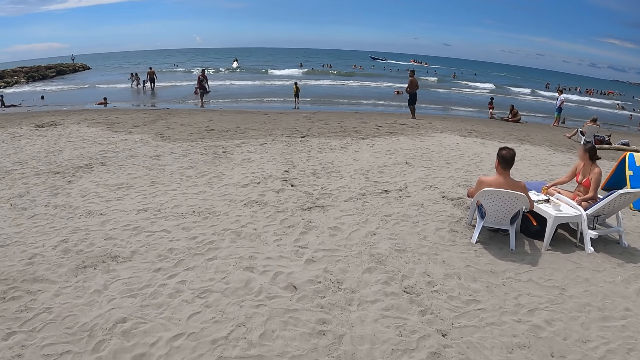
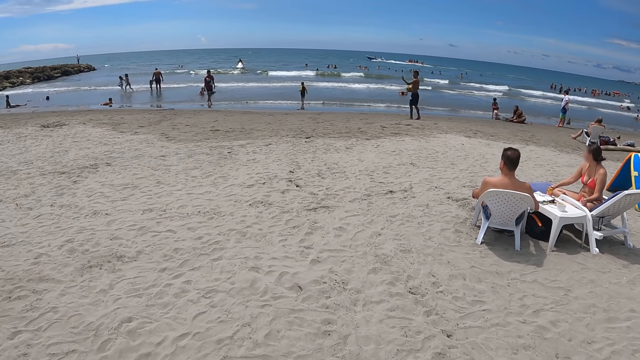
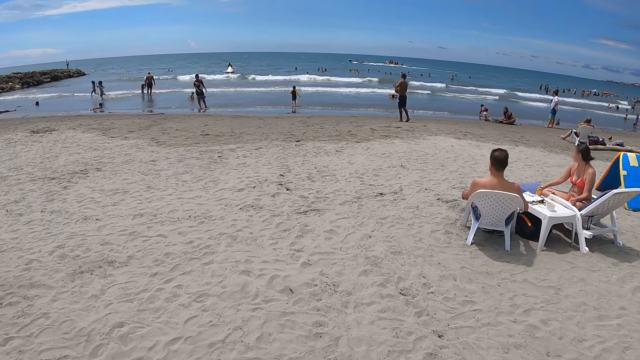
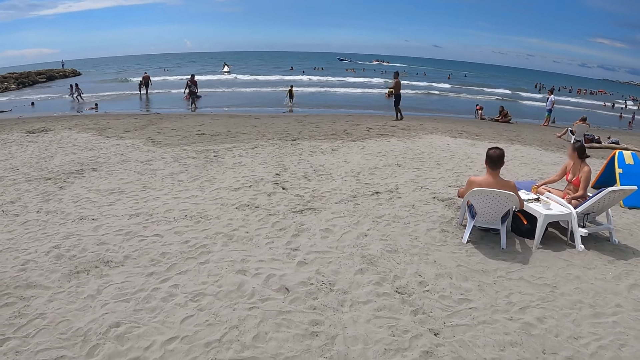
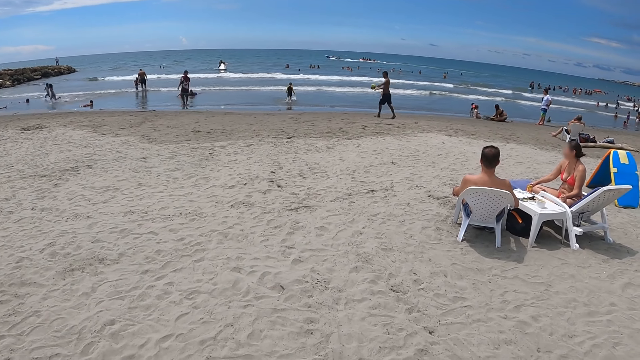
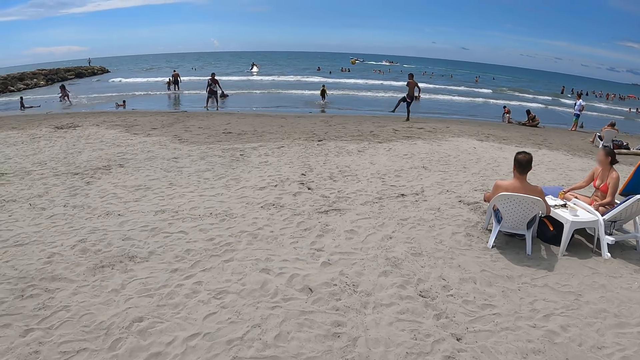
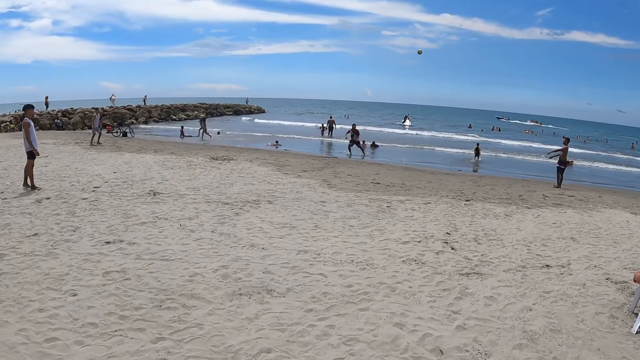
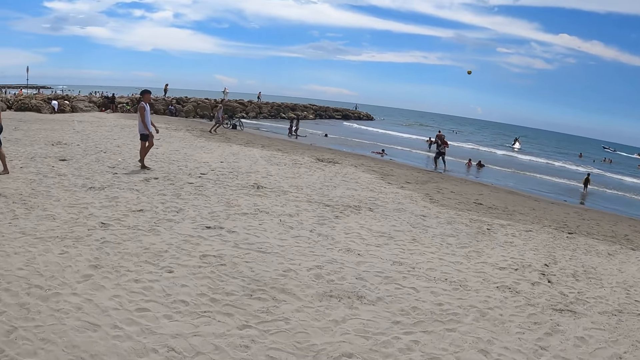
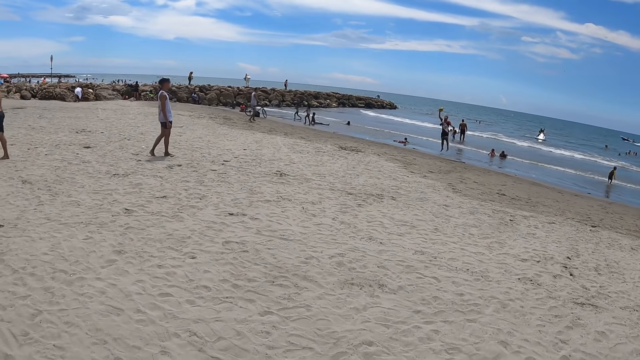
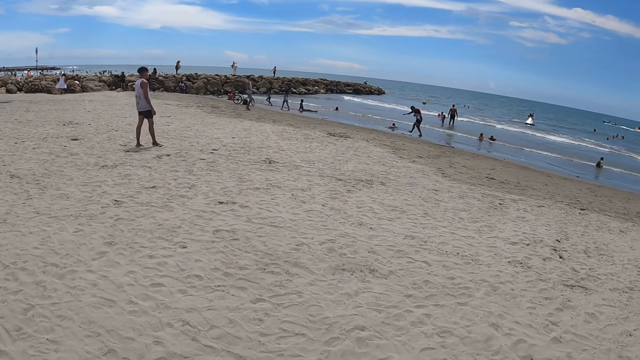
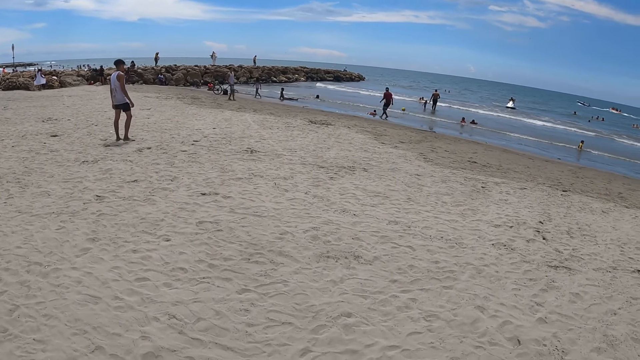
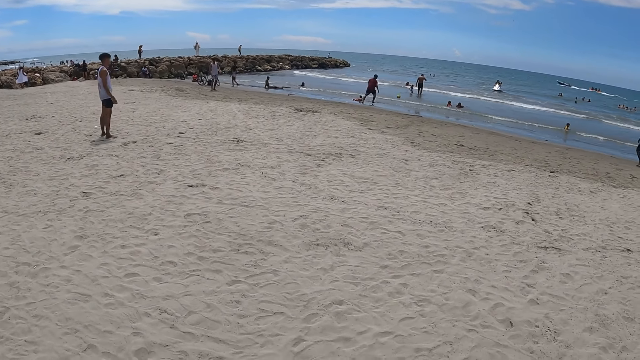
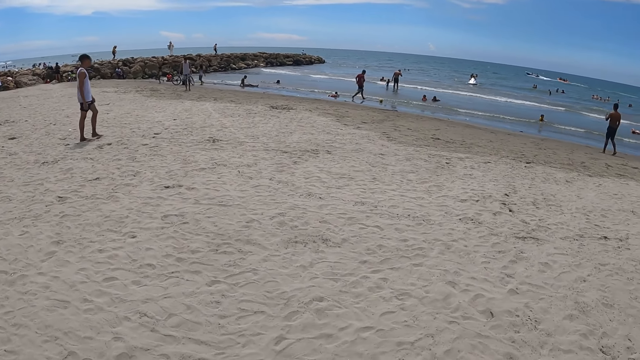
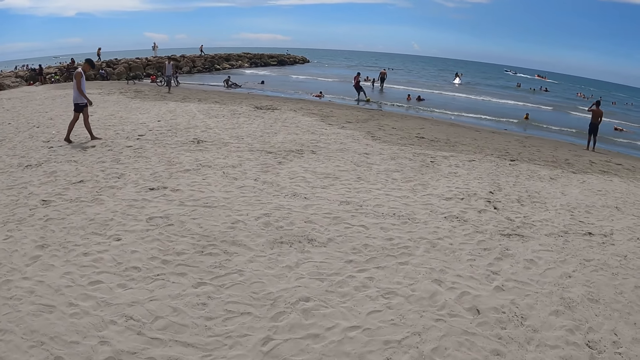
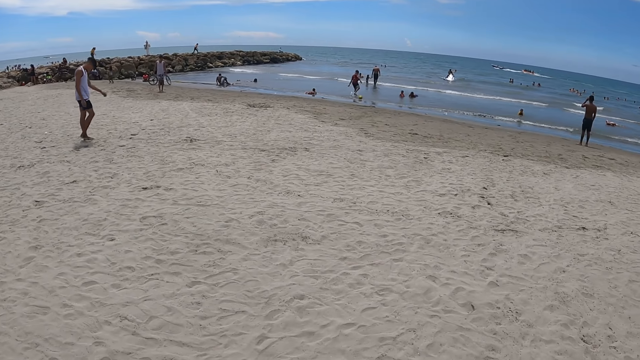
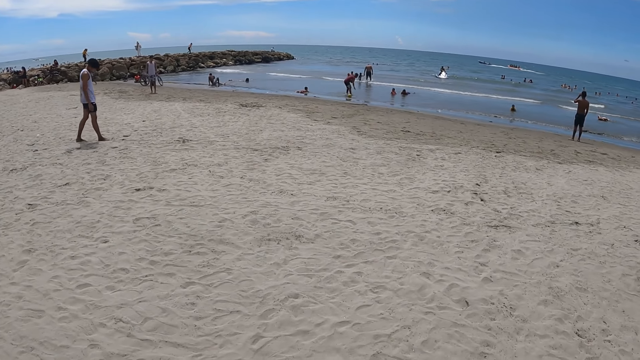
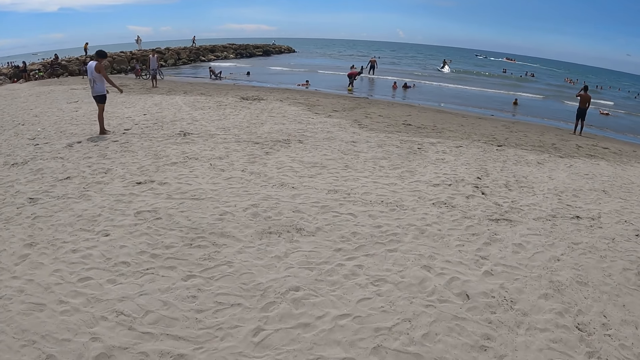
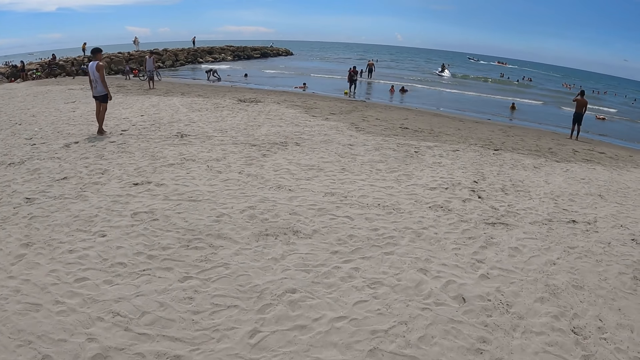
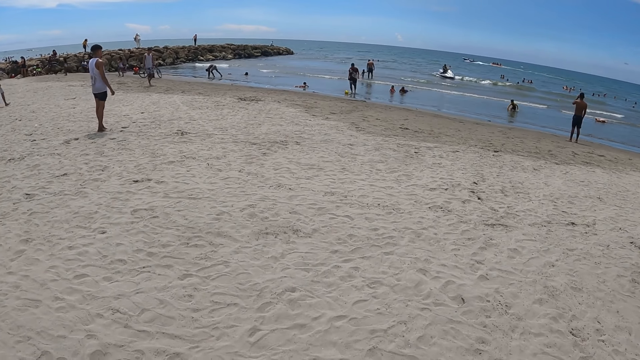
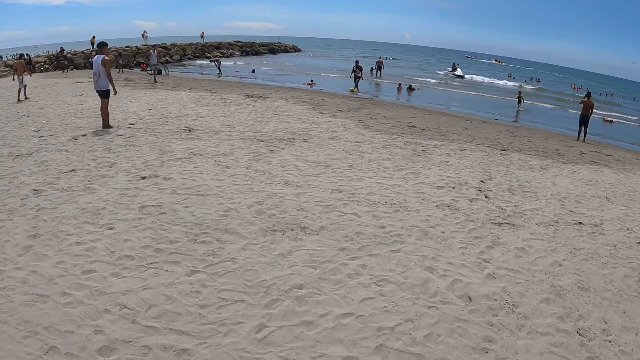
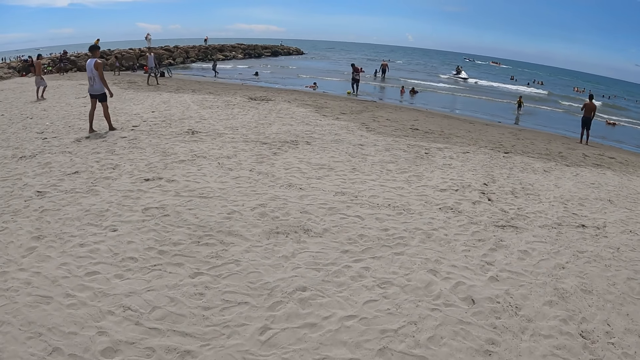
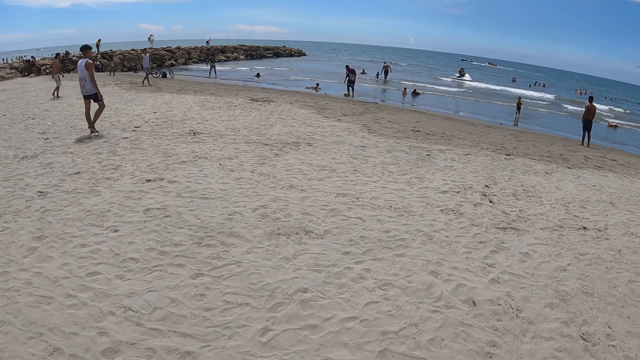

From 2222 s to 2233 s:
The camera wearer stops walking. They look around. They turn around.

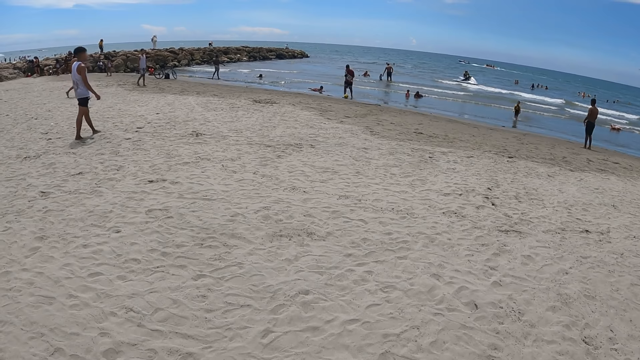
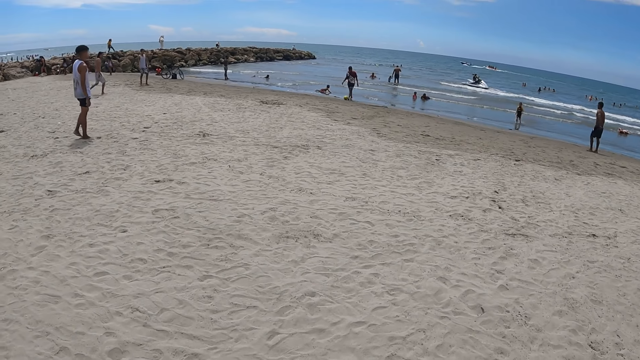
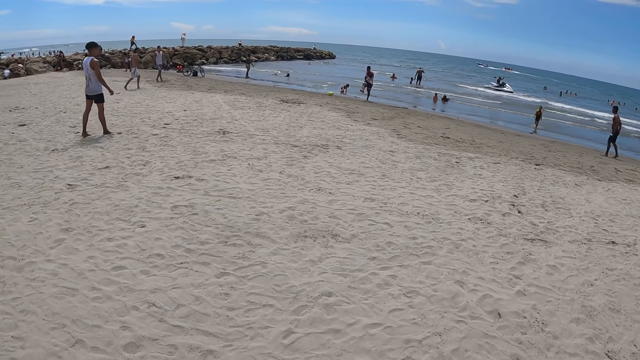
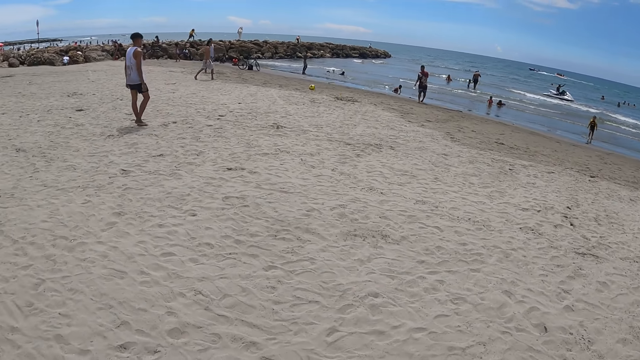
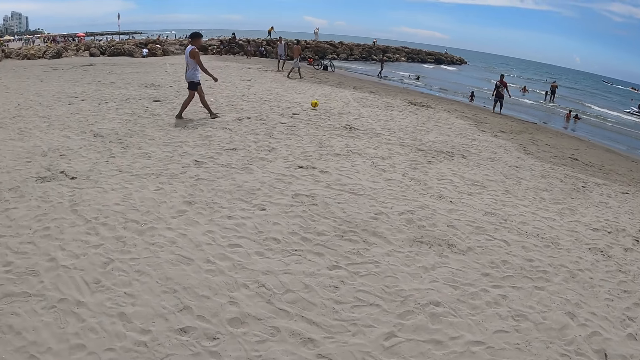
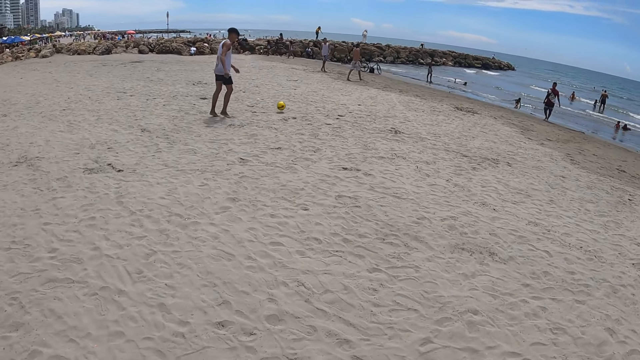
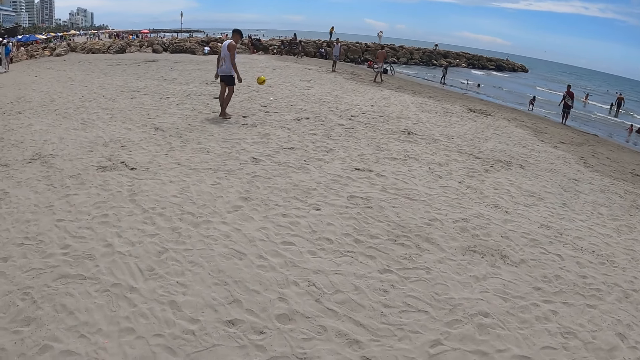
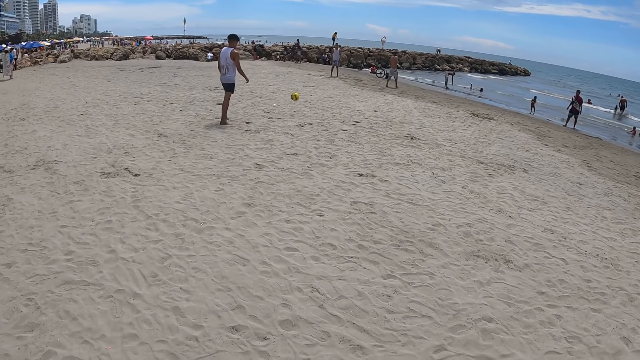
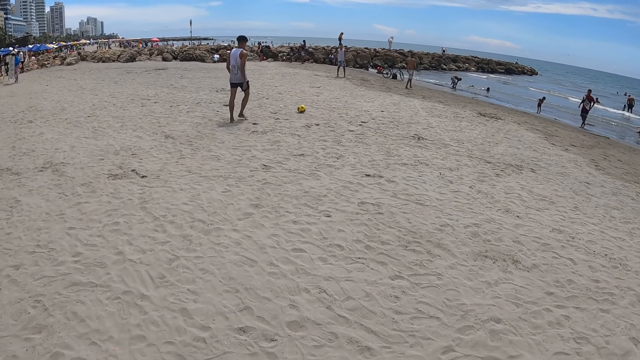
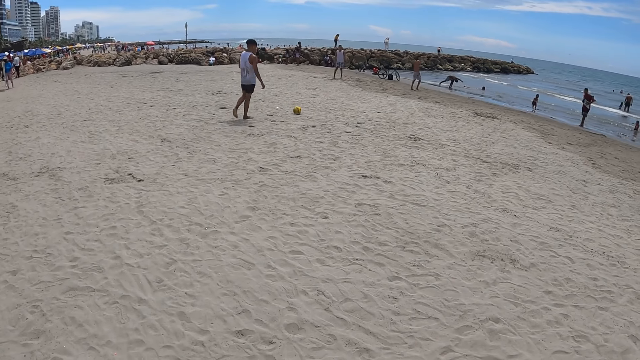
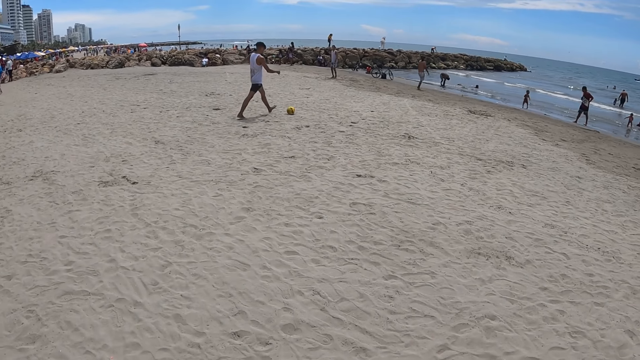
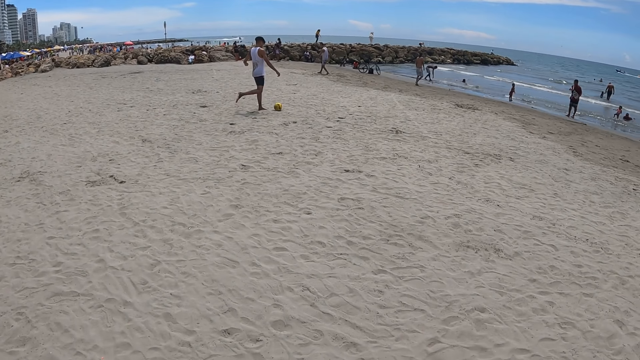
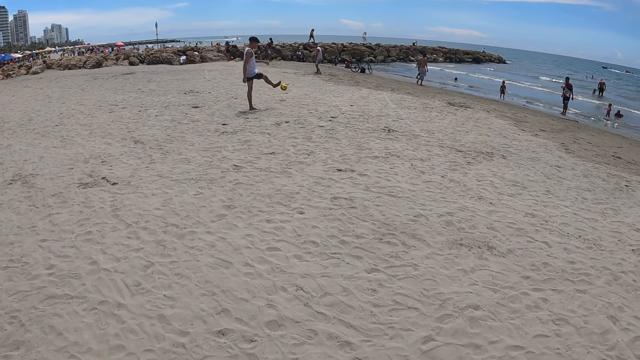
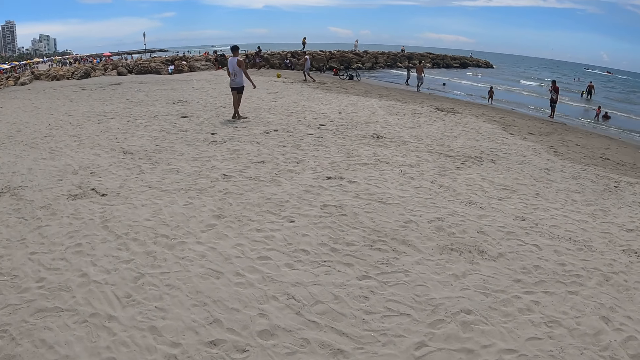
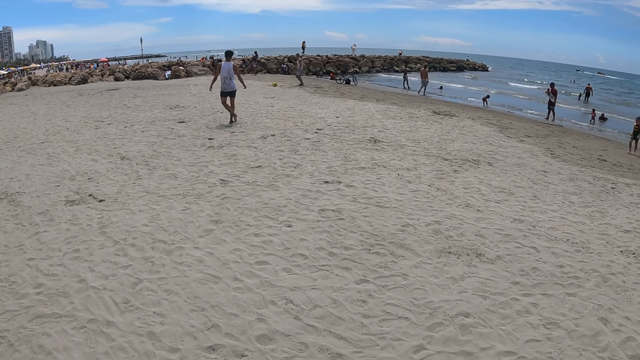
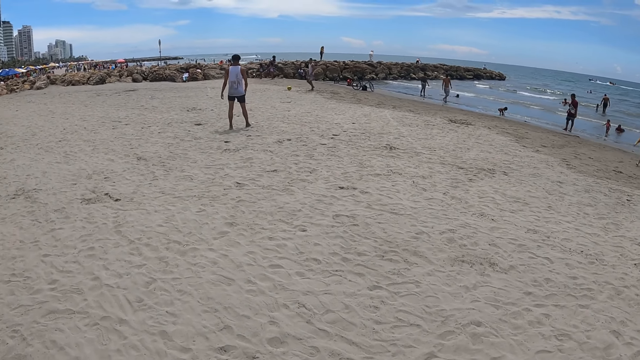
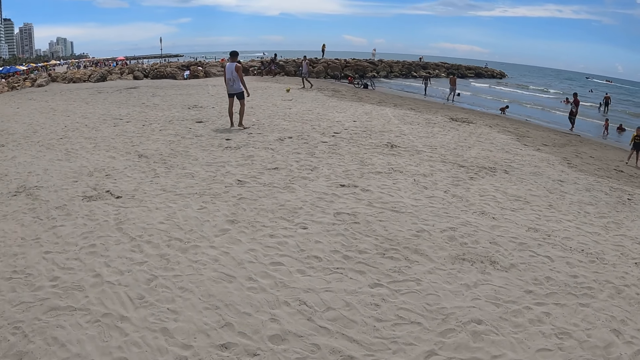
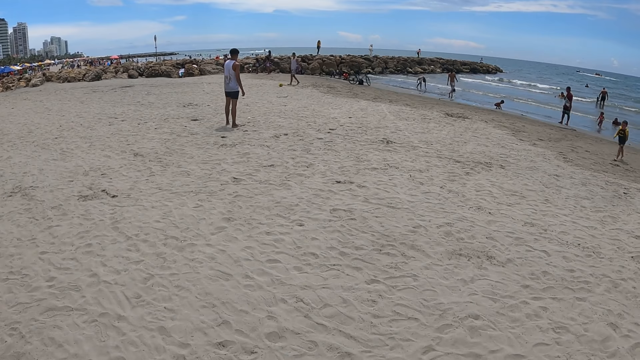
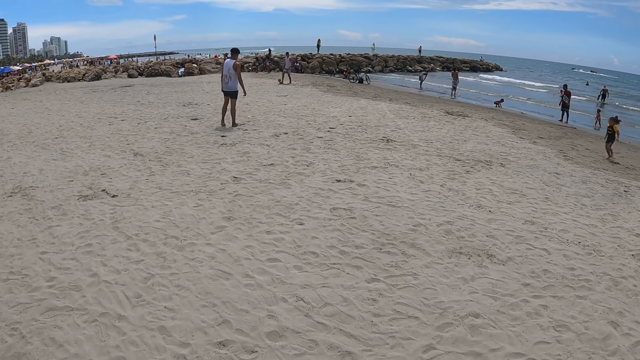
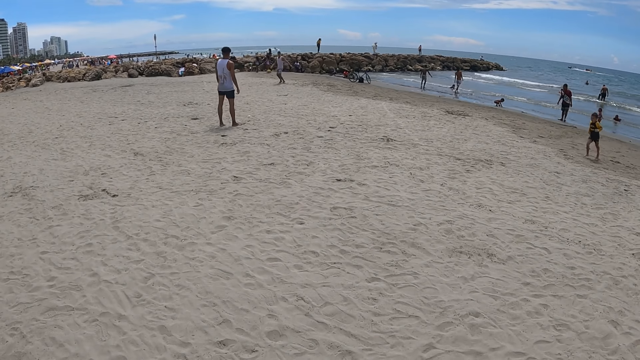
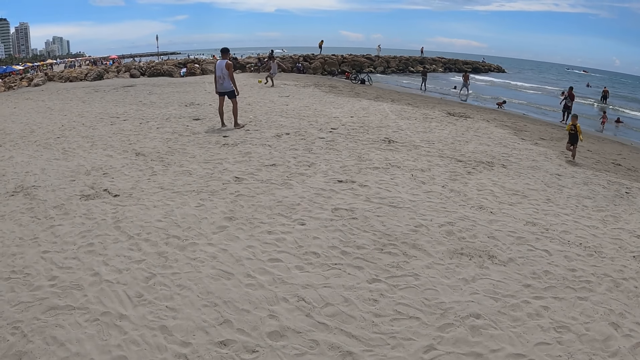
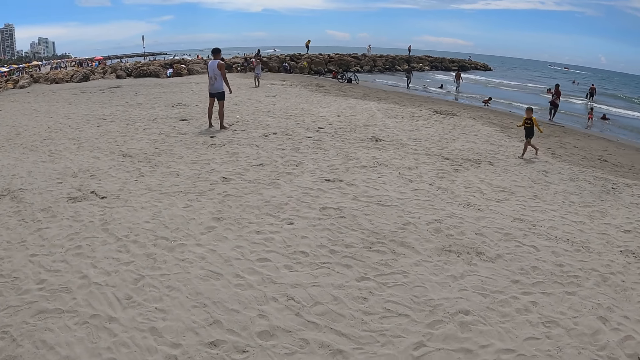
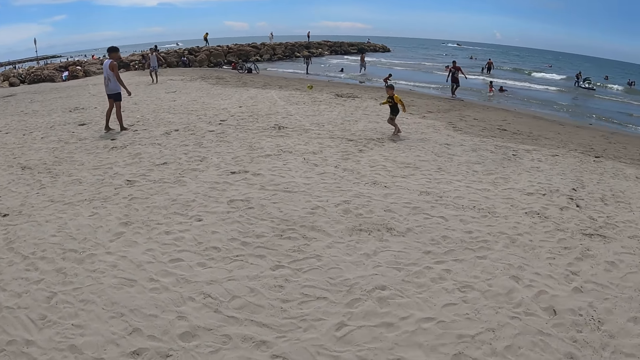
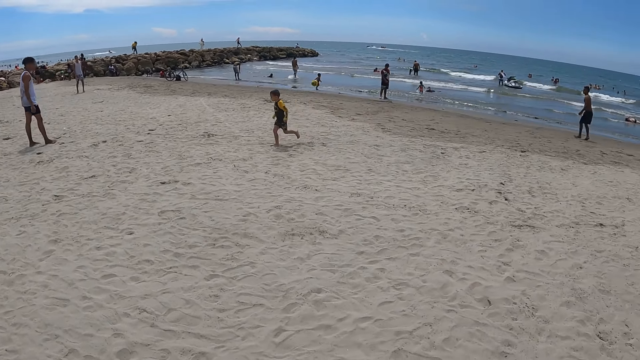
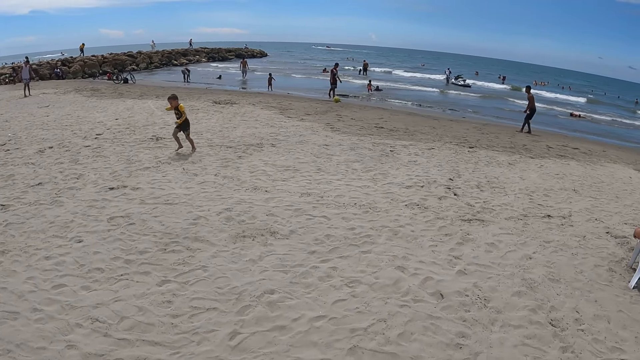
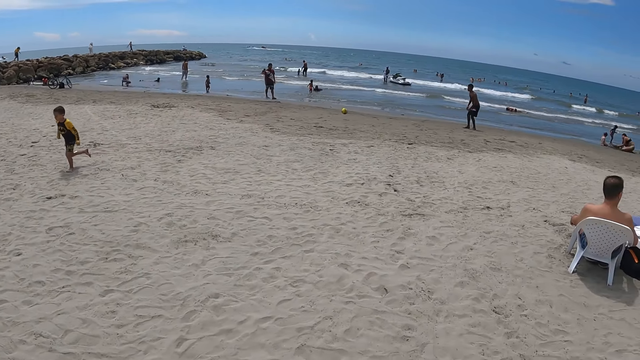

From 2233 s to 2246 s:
The camera wearer turns around. They look at people. They turn around.
